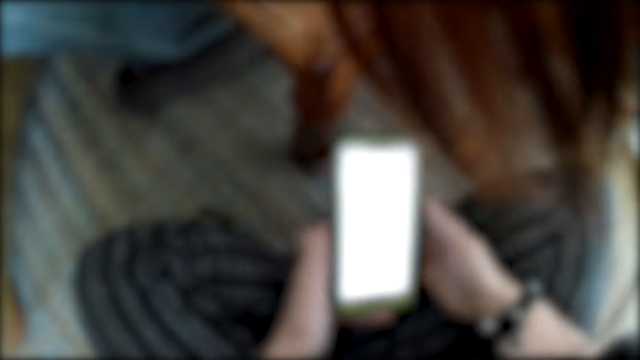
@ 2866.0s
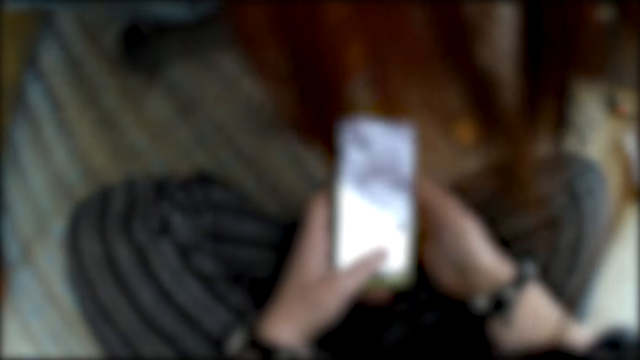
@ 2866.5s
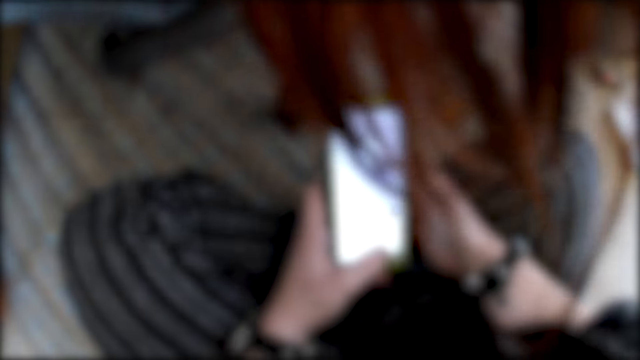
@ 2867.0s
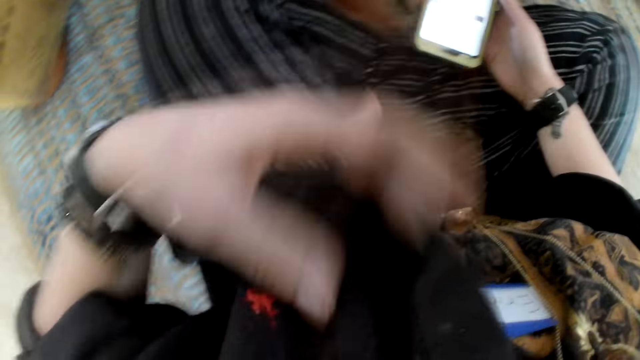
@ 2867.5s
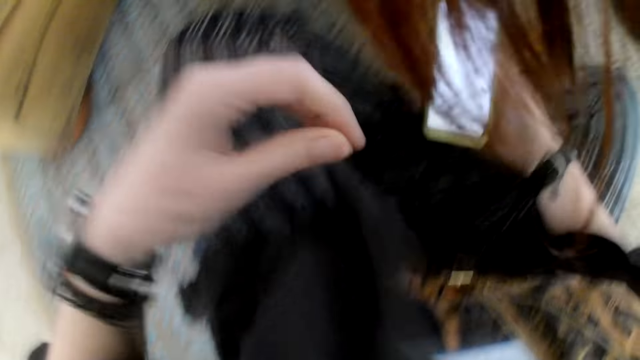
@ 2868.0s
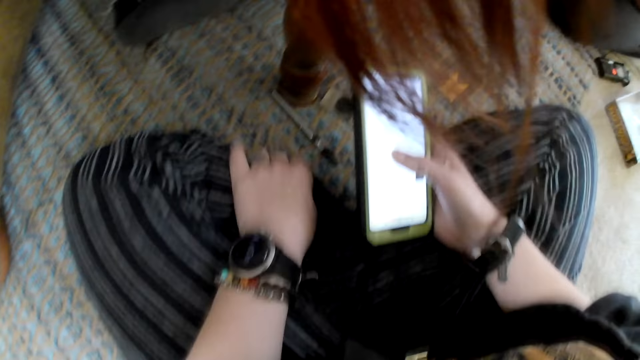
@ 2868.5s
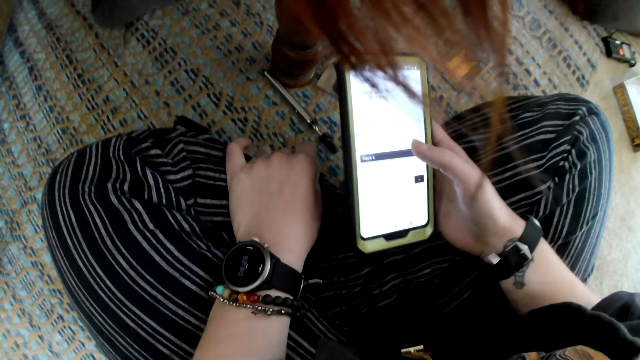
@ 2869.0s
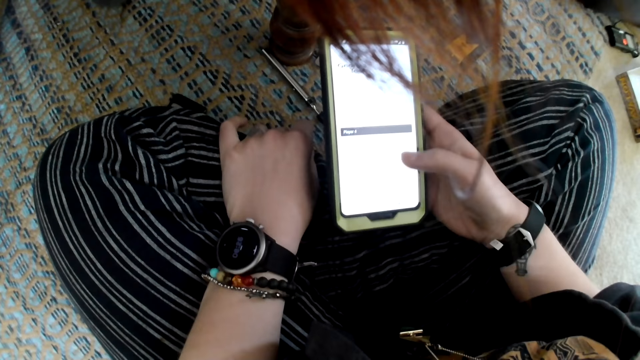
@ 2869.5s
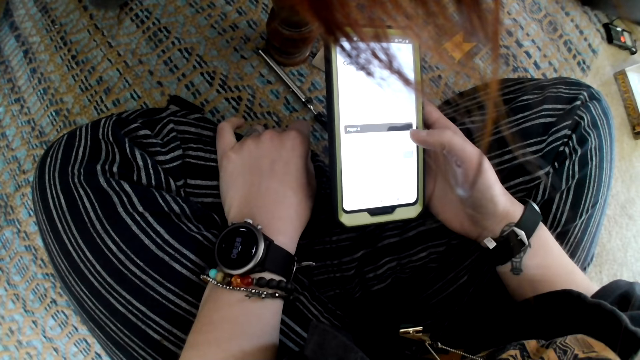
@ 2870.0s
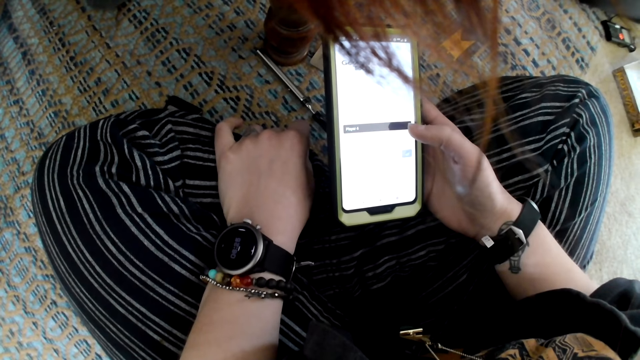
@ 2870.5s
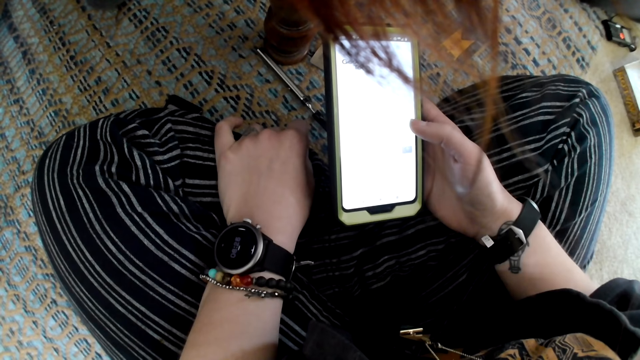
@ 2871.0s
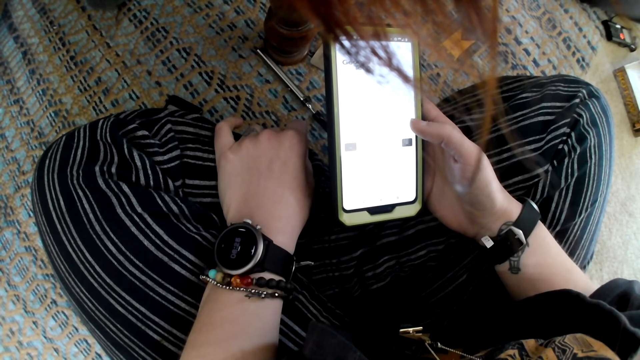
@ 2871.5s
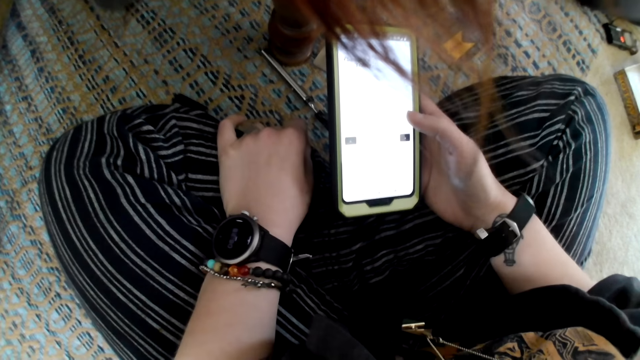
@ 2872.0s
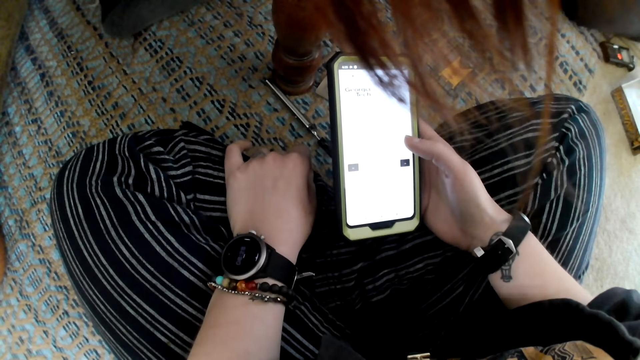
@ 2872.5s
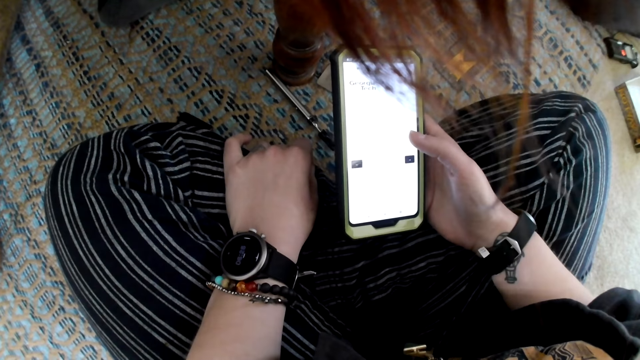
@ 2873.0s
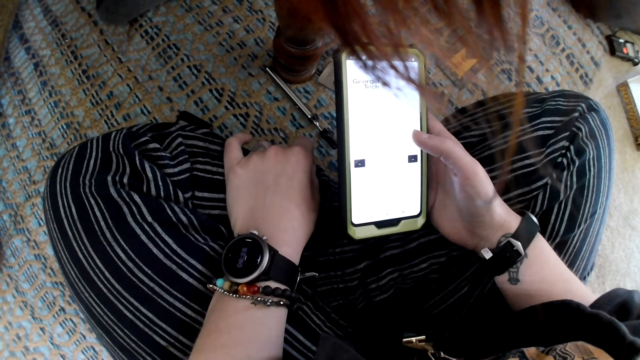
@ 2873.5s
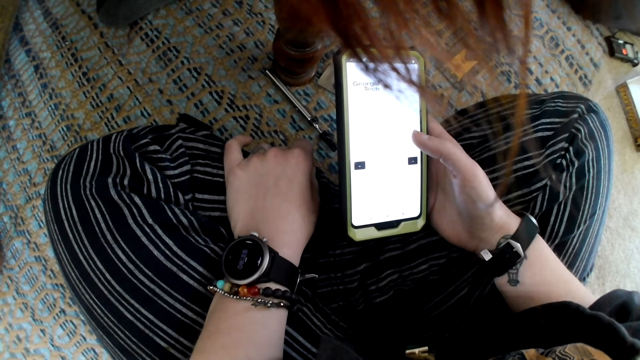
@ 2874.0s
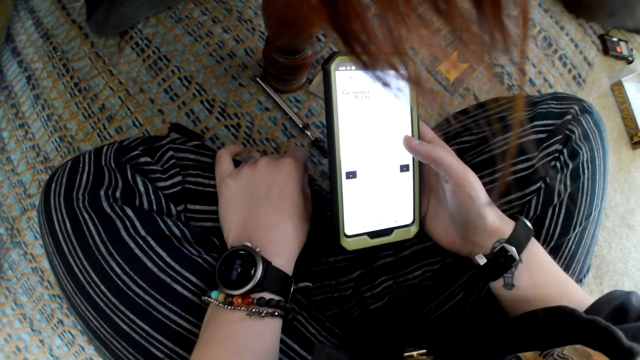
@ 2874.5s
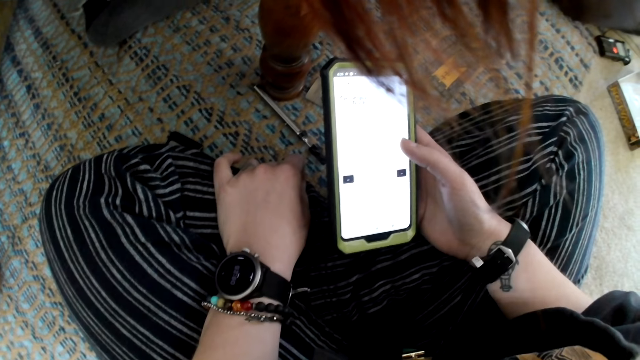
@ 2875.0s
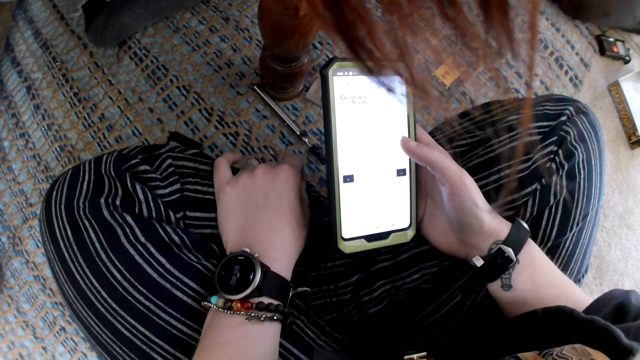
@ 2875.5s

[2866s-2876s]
The camera wearer touches her sweater. She rests her hand on her legs. She uses her phone.

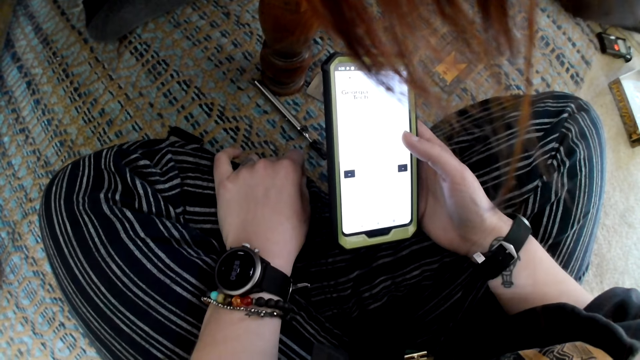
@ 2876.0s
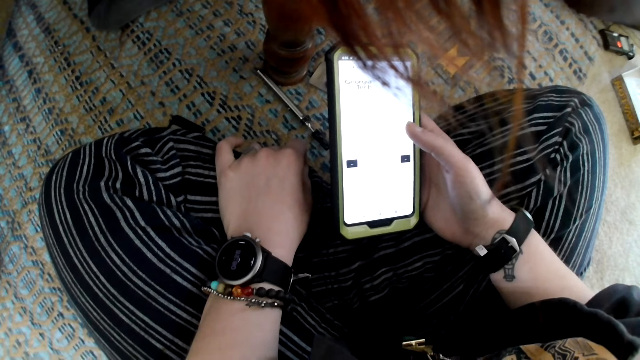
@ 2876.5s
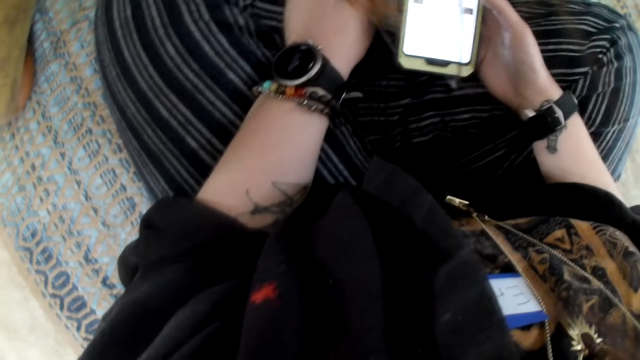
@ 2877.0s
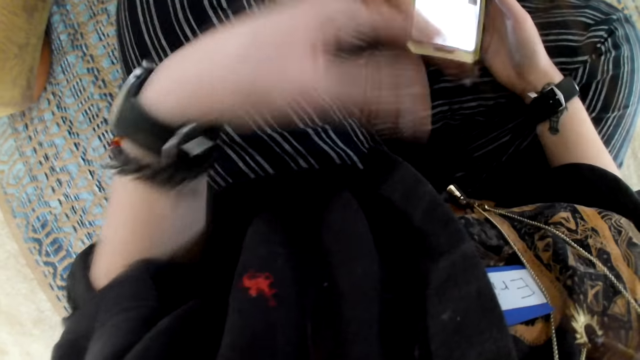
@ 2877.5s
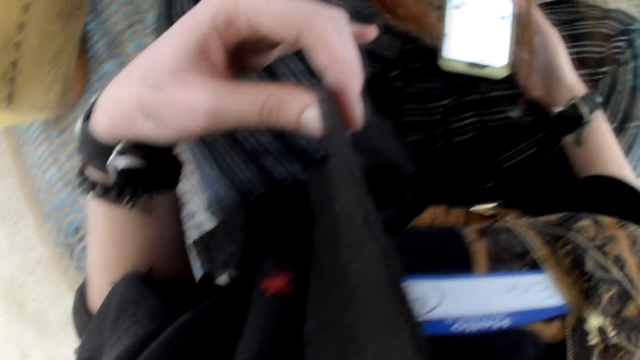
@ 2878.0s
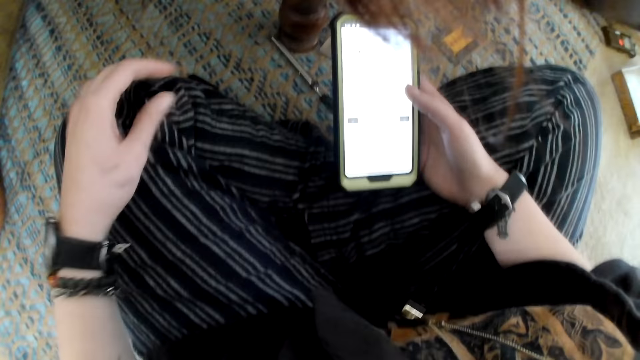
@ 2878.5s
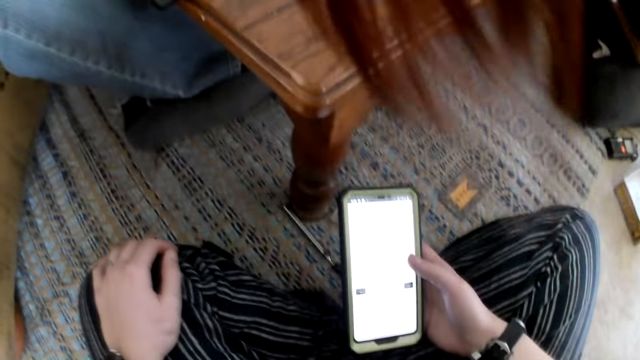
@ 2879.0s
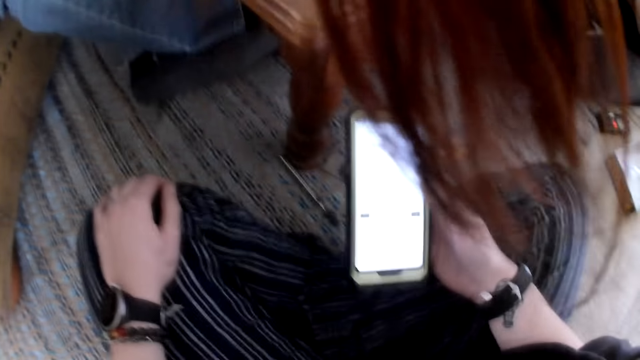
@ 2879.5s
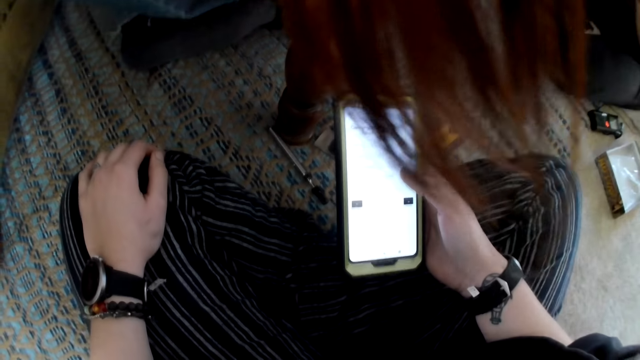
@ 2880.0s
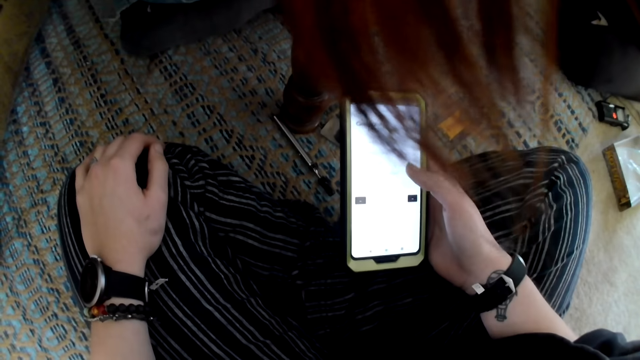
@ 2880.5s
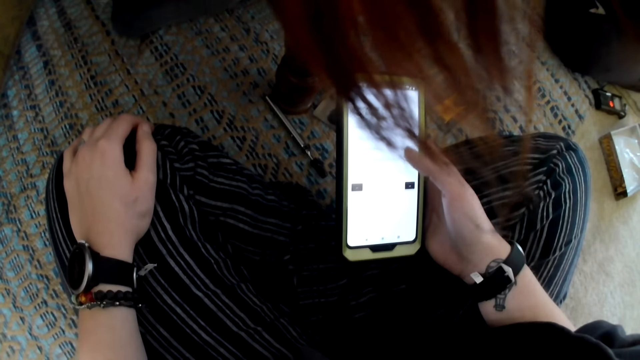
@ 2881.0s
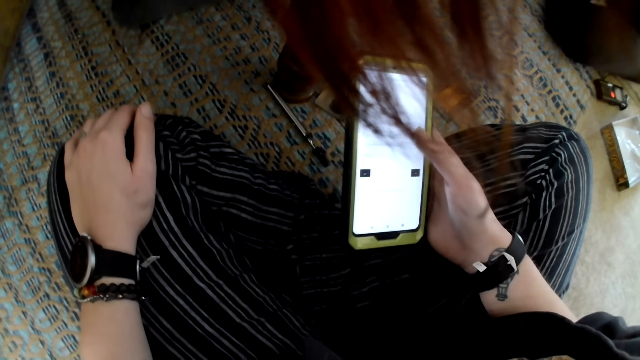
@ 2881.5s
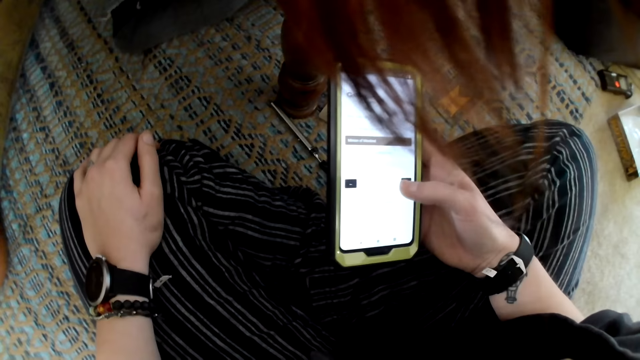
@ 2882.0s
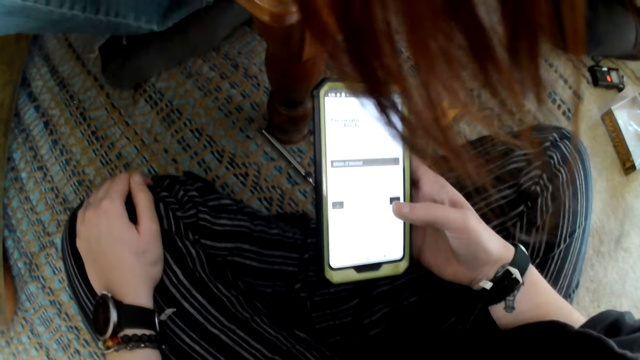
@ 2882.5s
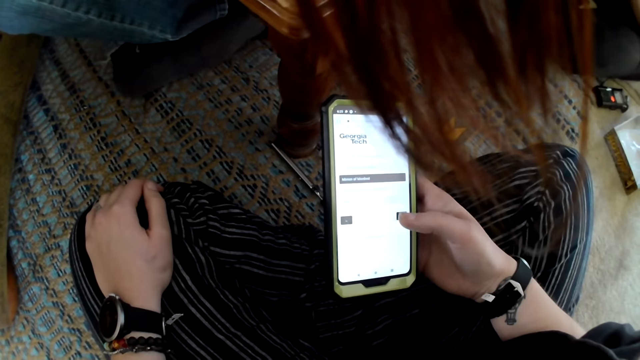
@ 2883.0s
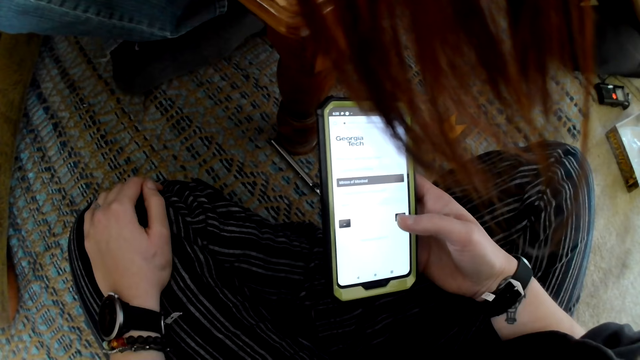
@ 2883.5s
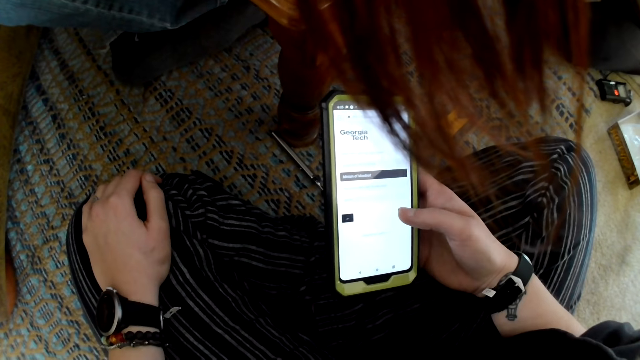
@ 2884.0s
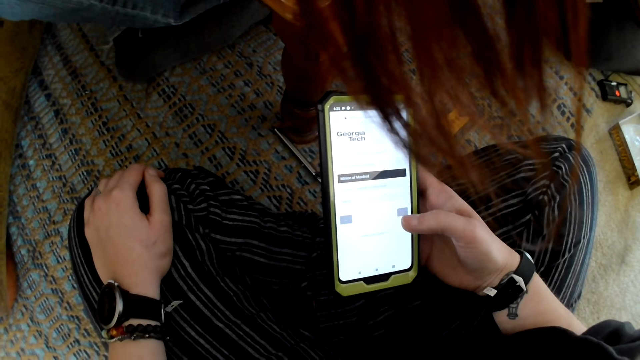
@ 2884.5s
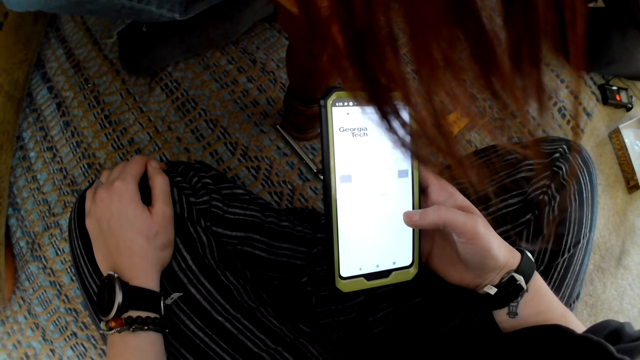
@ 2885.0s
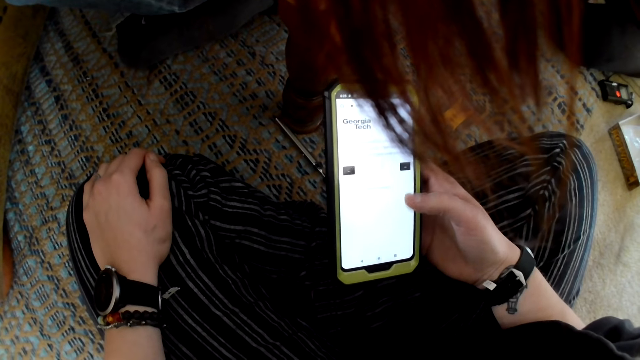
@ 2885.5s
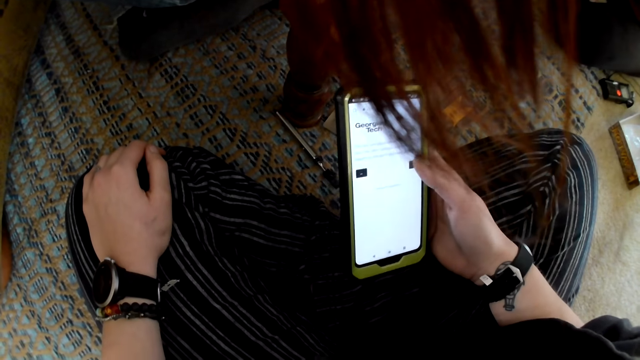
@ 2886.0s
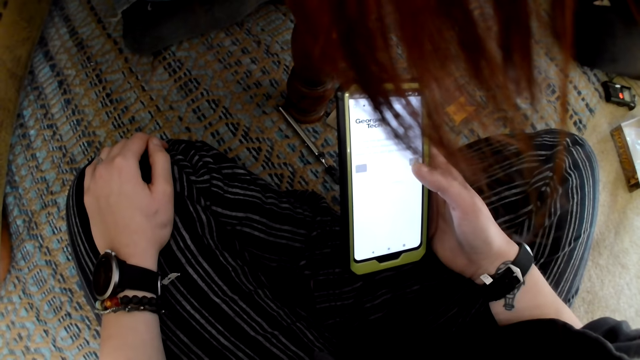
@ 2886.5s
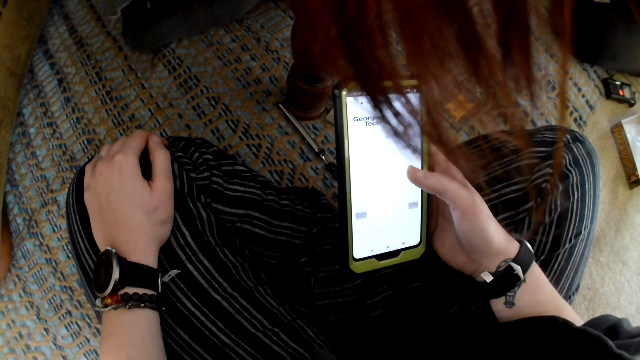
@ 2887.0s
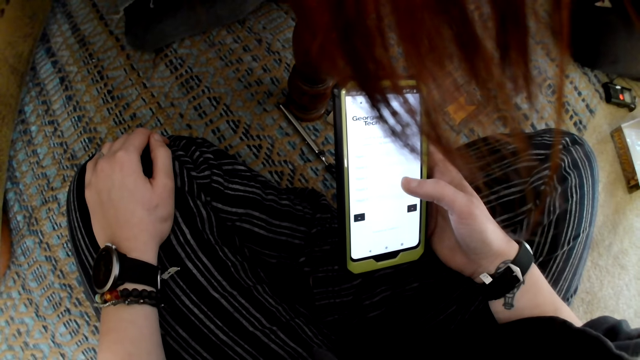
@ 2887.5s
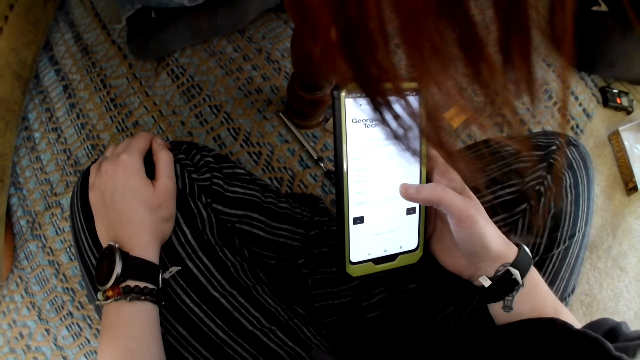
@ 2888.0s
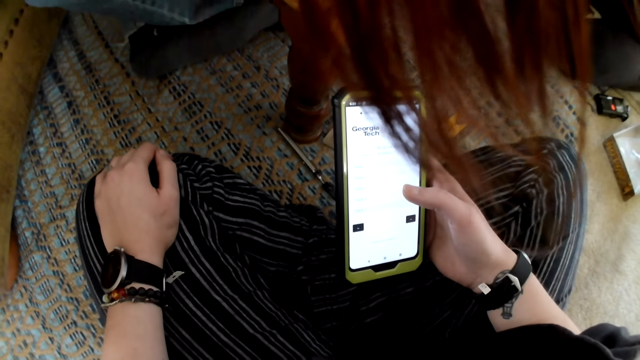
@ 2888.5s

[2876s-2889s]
The camera wearer touches her sweater. She rests her hand on her legs. She uses her phone.
